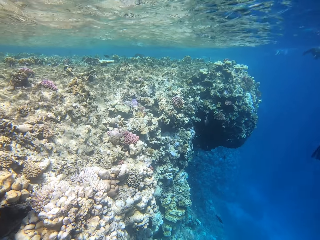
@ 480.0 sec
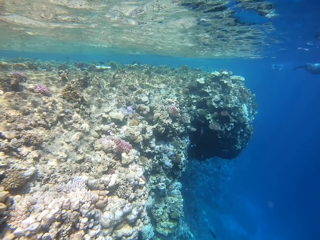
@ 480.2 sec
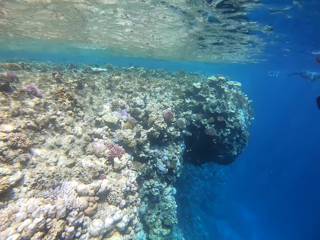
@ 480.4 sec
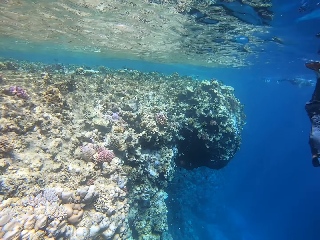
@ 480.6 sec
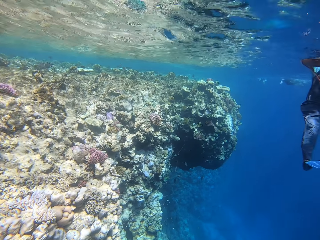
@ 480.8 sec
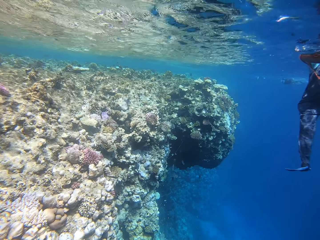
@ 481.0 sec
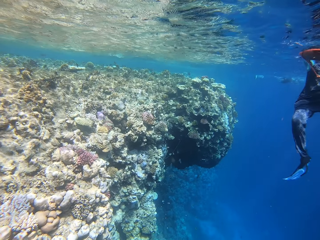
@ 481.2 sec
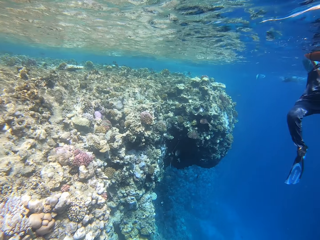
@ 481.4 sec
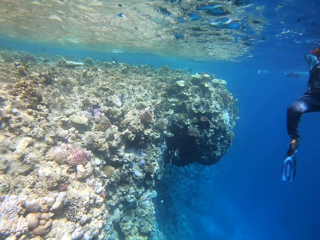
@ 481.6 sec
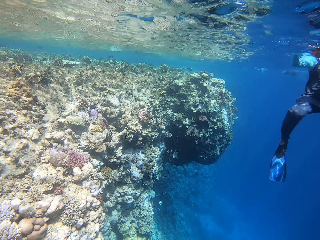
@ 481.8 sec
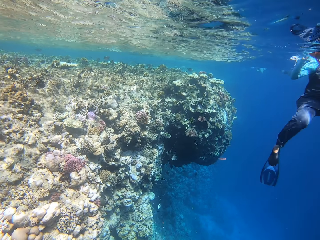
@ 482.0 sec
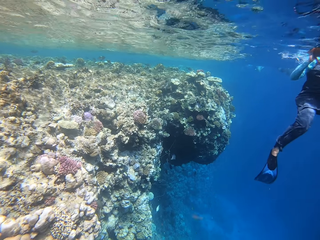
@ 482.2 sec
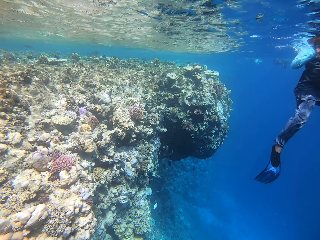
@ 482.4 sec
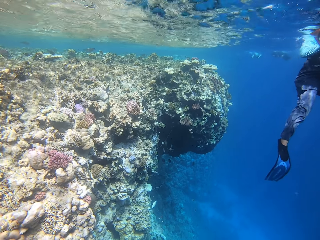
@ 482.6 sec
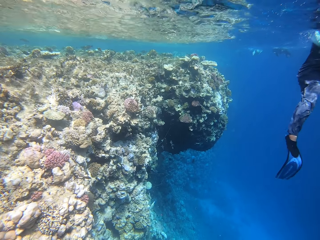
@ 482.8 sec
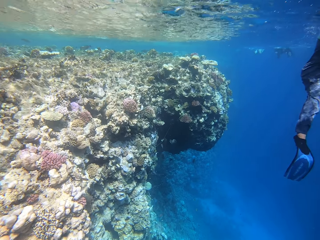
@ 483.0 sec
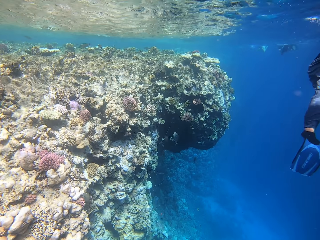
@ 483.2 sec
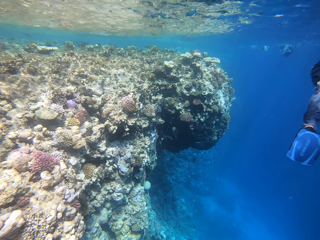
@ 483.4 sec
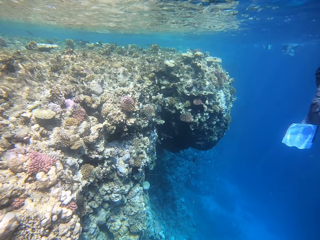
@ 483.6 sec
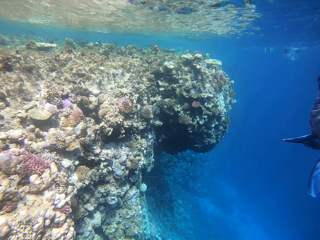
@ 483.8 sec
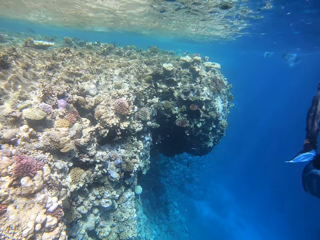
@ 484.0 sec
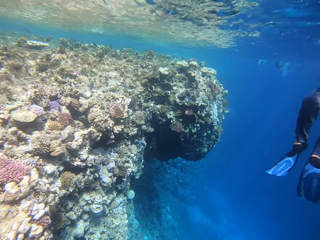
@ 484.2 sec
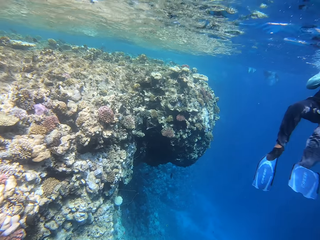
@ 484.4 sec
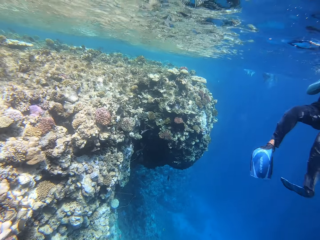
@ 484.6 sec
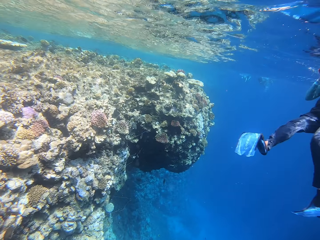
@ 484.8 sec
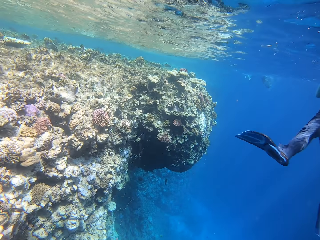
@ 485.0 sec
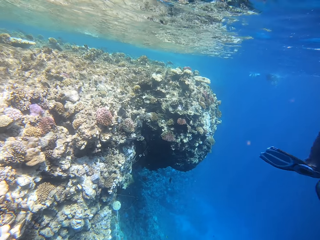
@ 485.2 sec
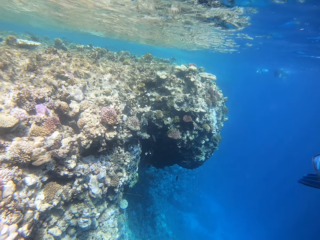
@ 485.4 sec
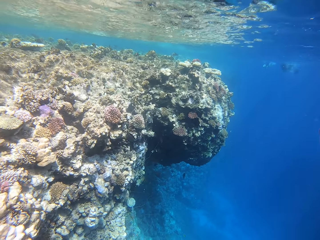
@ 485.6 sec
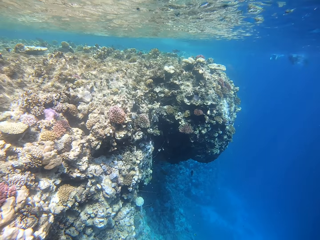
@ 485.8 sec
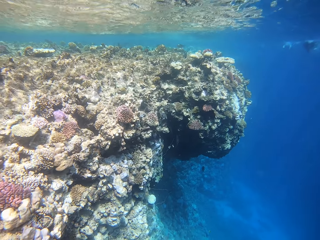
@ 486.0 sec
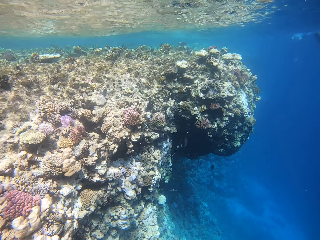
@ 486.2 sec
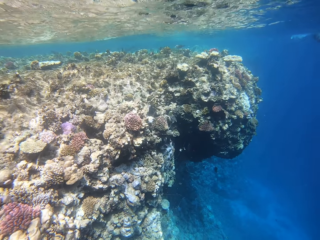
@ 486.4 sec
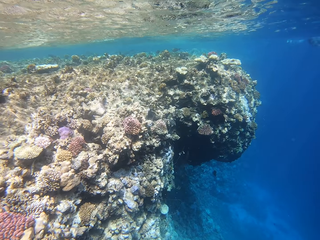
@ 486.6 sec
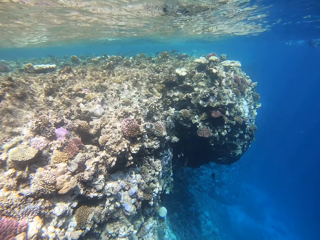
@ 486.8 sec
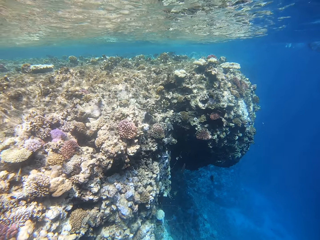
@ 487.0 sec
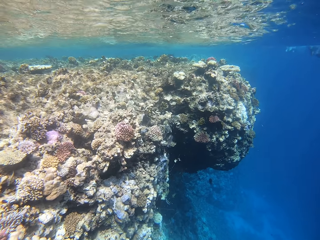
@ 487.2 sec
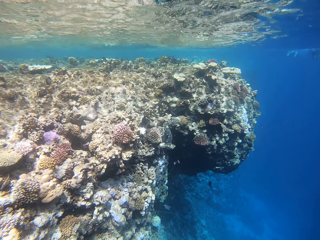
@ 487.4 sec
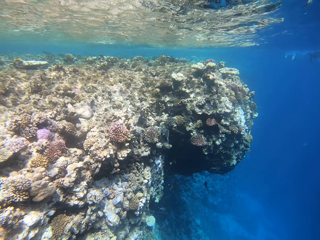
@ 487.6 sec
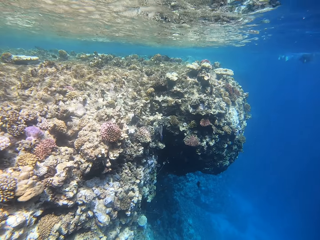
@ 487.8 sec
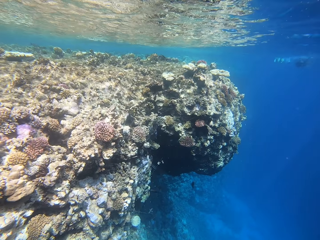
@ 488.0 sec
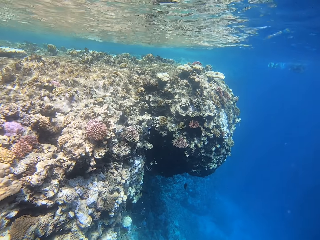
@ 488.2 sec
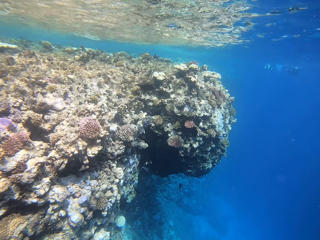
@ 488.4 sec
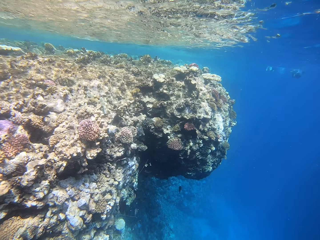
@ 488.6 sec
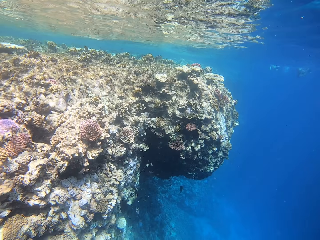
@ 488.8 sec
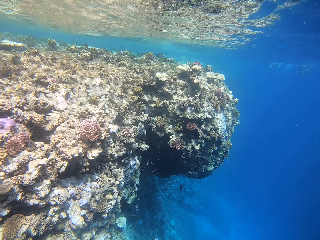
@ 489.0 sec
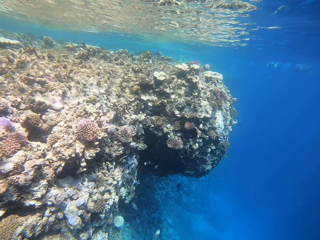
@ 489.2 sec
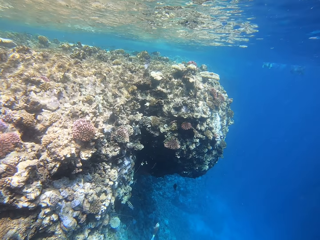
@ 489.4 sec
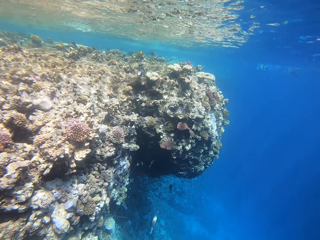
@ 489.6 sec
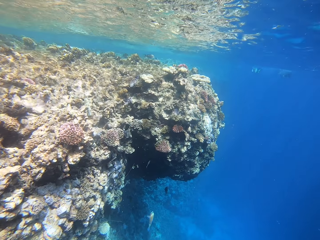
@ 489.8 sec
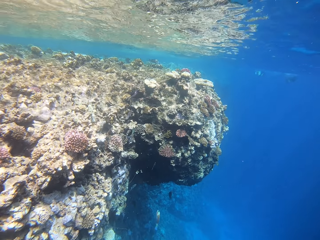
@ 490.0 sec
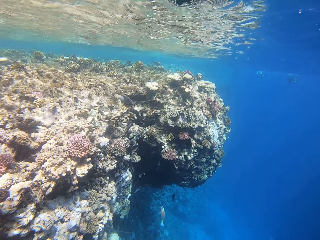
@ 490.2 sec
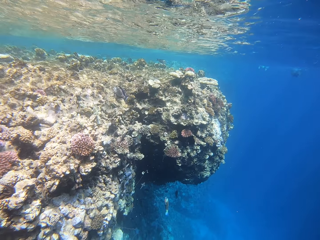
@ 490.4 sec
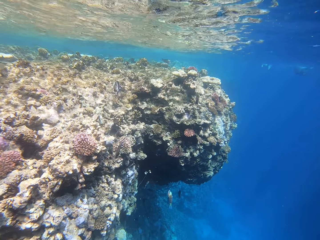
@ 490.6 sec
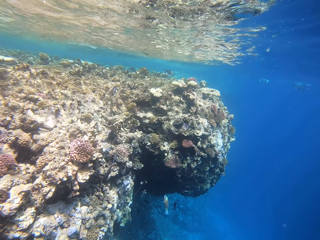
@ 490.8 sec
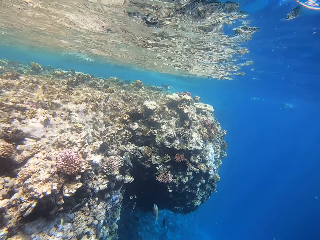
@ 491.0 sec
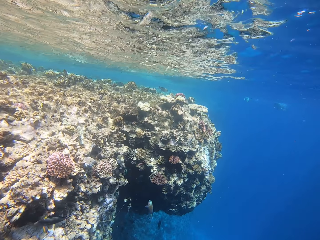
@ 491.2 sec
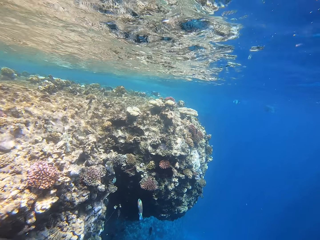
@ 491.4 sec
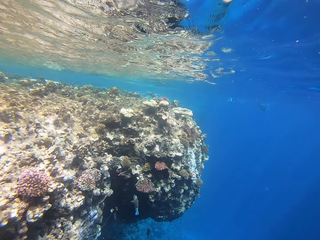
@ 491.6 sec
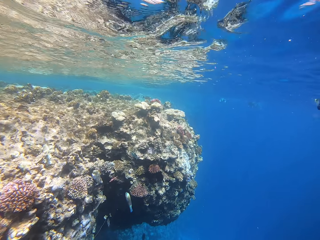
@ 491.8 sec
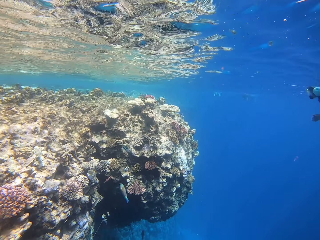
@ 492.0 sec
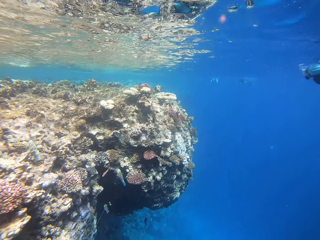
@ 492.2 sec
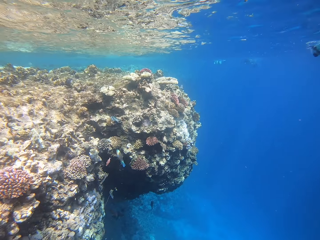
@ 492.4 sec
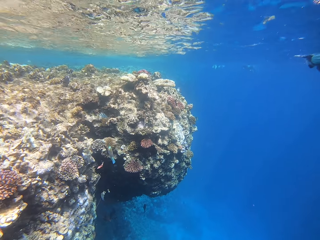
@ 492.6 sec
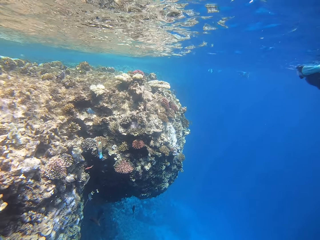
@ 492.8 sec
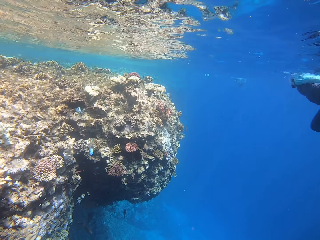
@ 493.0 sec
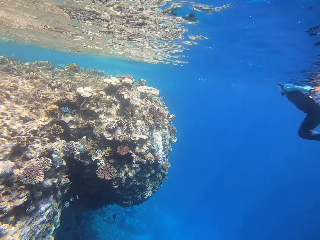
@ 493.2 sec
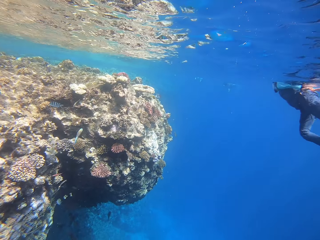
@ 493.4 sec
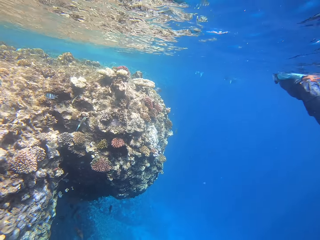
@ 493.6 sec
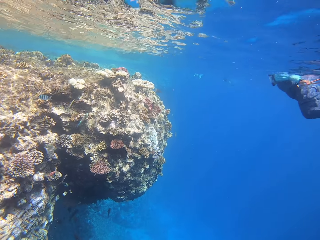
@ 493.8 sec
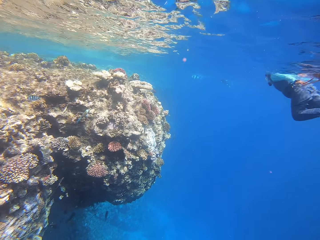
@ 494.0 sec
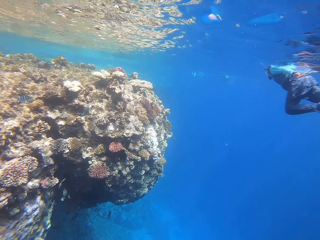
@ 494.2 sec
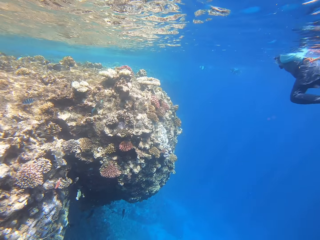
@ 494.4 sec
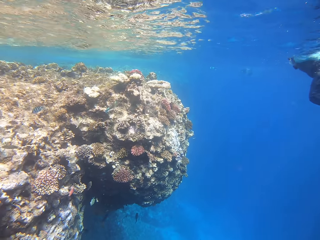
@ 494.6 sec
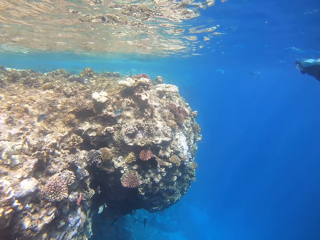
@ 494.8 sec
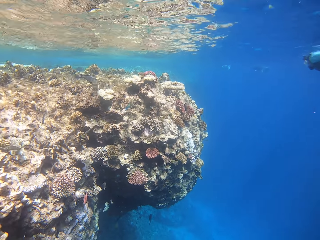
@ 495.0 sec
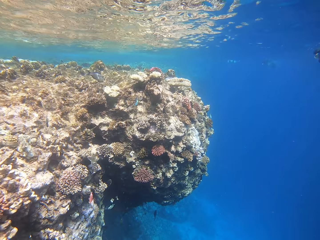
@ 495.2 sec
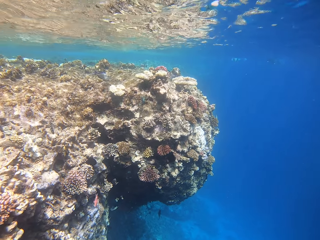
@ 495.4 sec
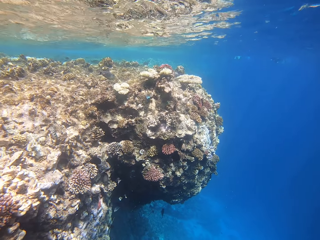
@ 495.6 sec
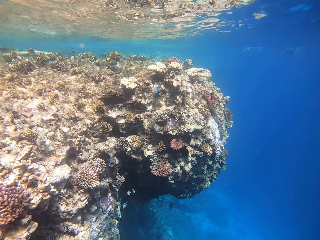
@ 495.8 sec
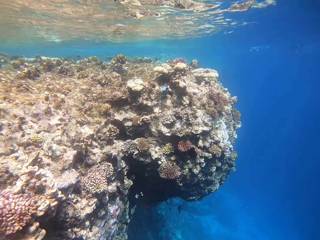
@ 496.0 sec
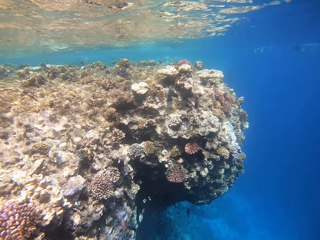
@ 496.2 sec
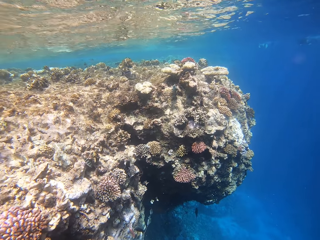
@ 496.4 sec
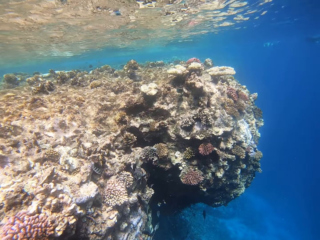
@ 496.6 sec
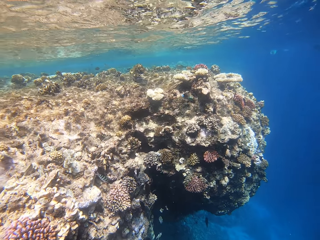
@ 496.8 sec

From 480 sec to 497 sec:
A person swims with another person in the deep ocean. The camera wearer swims around the coral reefs in the deep ocean. They swim in the deep ocean.
